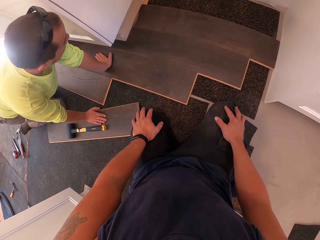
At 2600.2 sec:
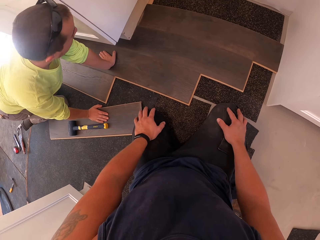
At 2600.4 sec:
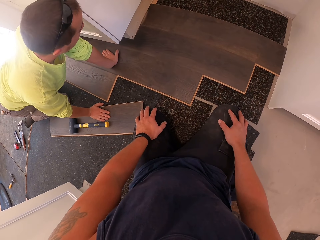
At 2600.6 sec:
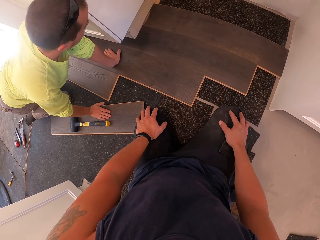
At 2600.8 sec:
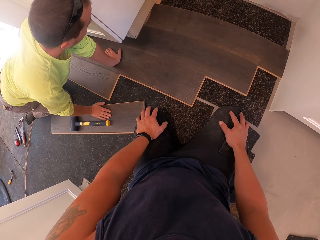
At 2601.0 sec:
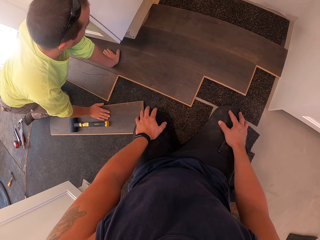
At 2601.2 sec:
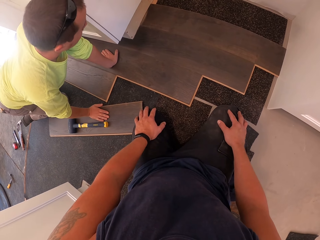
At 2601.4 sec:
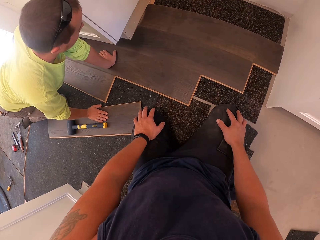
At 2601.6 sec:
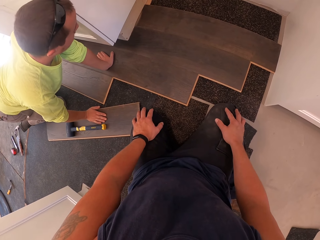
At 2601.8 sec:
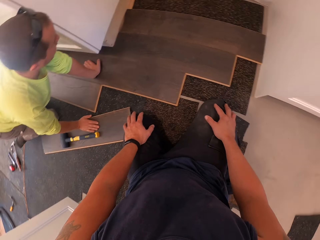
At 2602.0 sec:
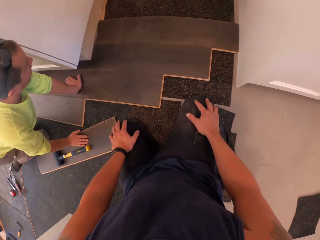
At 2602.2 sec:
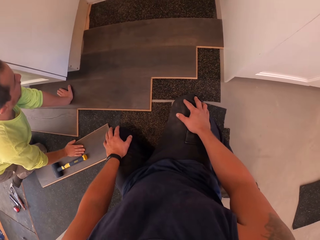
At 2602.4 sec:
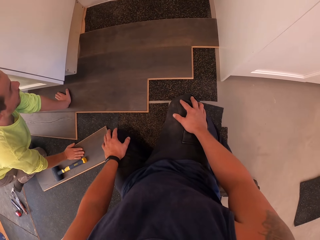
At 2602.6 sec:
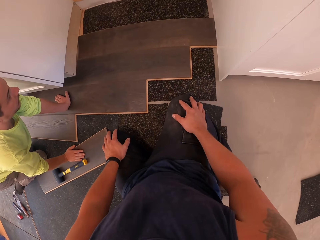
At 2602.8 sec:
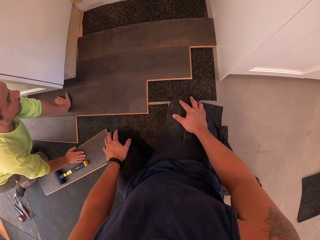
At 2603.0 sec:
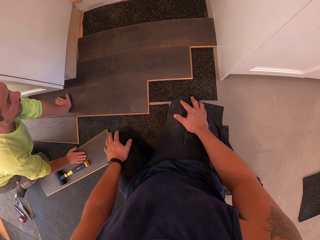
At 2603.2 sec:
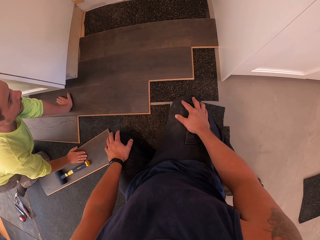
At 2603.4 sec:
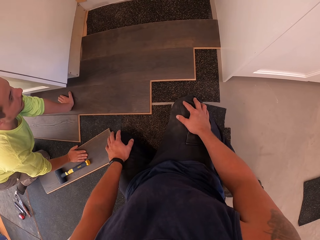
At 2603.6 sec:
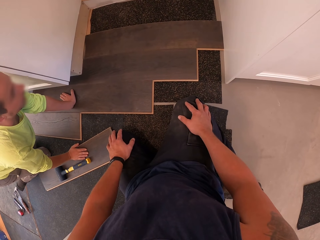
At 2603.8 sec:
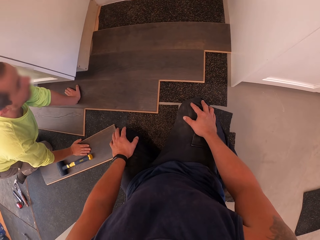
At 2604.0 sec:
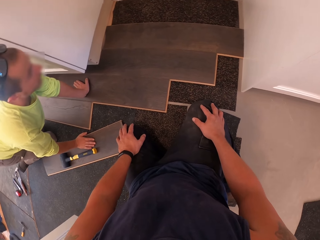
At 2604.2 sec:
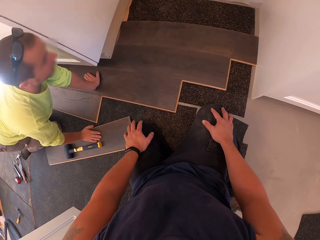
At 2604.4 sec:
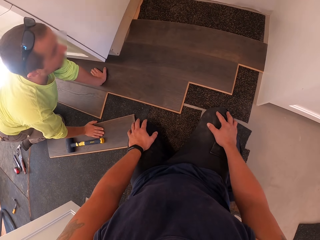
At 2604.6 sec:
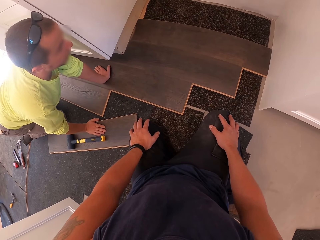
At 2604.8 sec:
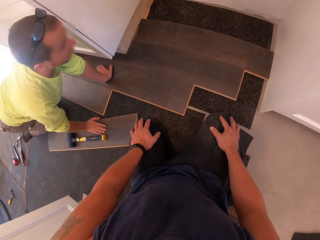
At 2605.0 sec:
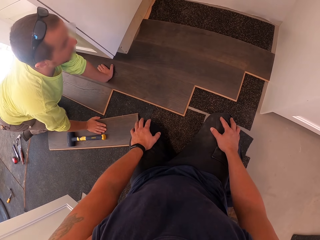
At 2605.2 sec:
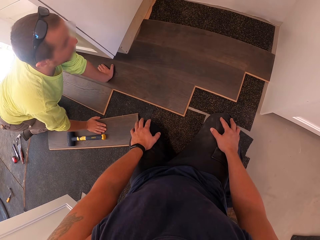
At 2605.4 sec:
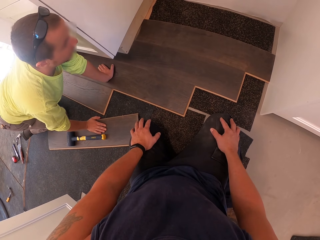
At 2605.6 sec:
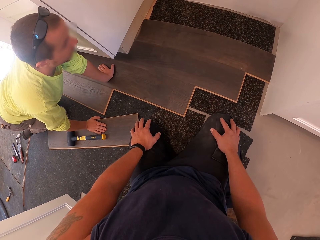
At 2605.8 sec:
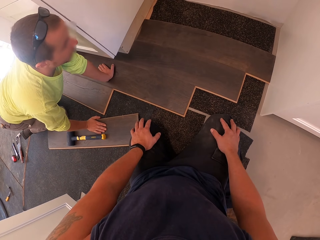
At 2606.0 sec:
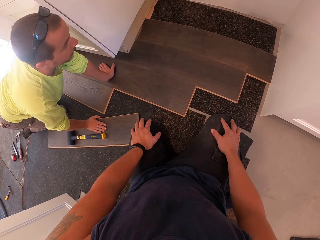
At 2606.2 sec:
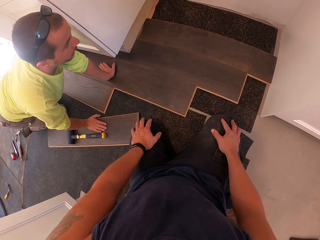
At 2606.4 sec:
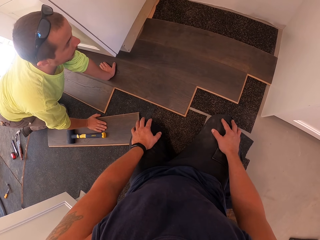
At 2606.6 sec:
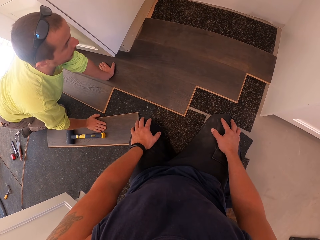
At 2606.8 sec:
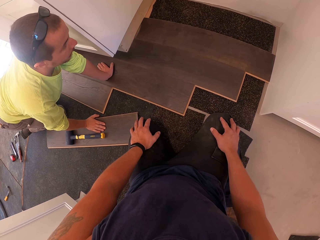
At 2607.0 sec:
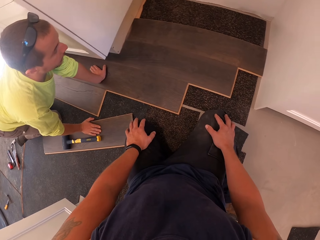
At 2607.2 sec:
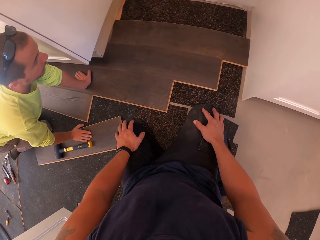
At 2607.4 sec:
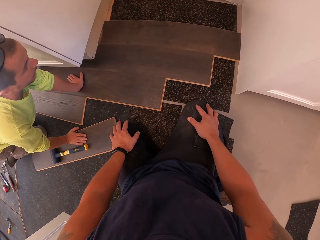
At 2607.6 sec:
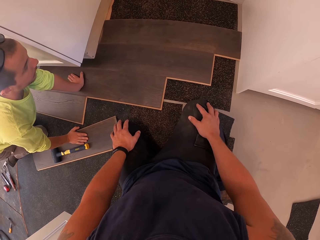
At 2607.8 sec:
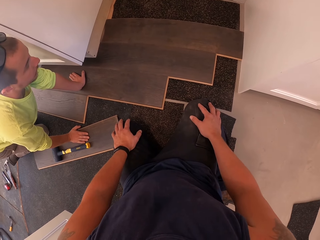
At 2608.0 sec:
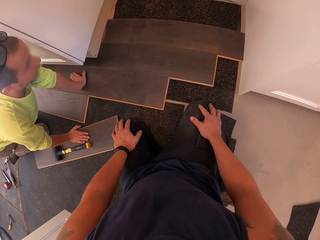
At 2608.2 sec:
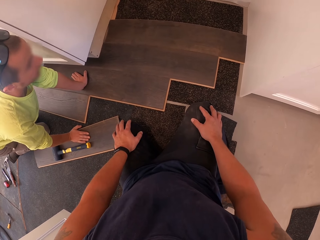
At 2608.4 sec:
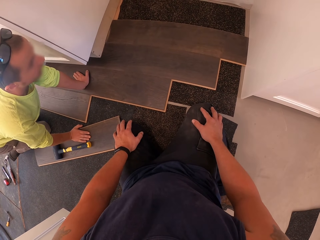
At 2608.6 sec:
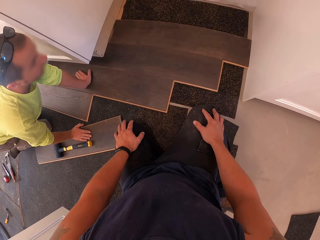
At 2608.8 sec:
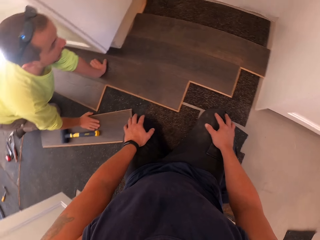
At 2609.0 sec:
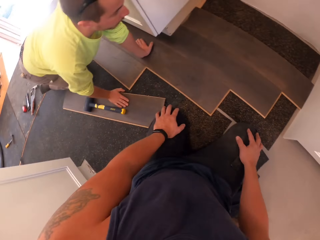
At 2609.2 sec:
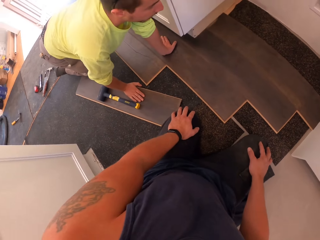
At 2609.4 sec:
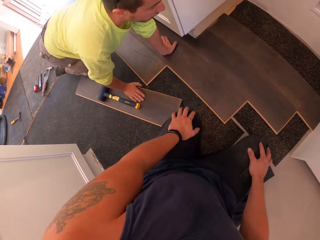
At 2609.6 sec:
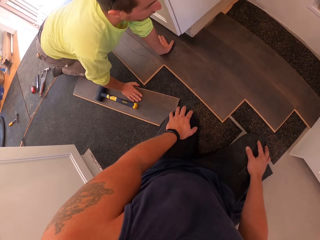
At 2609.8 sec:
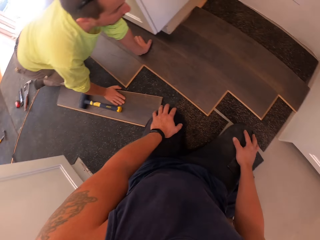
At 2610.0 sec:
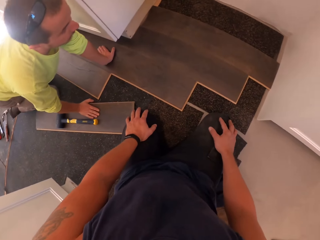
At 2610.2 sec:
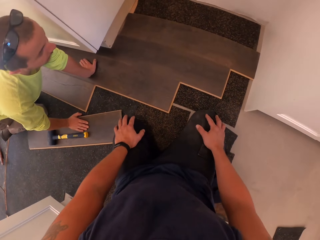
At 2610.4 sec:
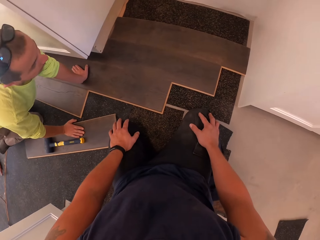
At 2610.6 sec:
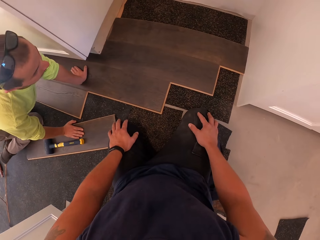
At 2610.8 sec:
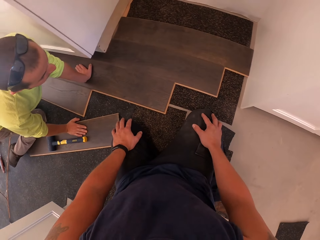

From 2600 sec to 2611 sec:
A person stares at the kerdi boards.

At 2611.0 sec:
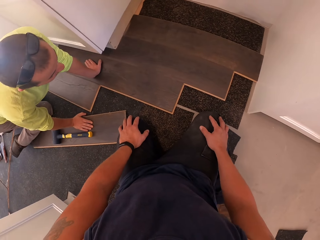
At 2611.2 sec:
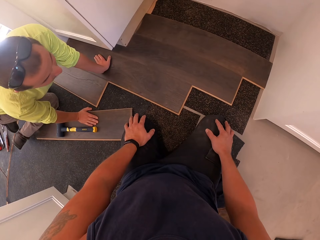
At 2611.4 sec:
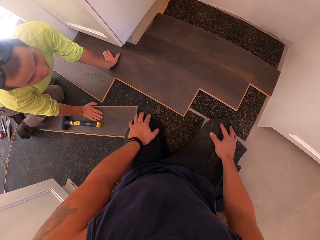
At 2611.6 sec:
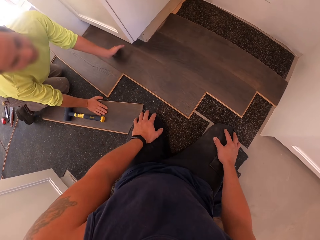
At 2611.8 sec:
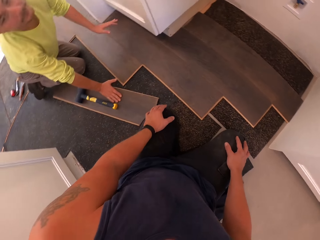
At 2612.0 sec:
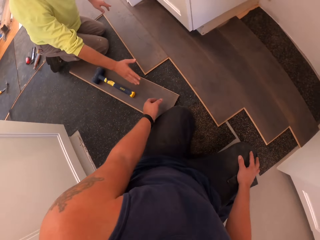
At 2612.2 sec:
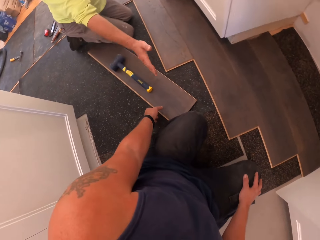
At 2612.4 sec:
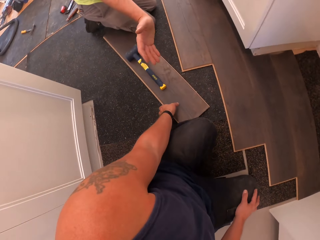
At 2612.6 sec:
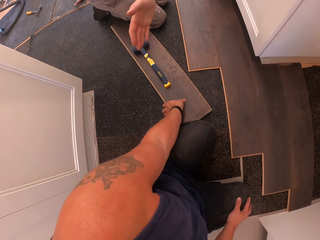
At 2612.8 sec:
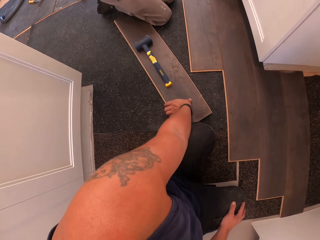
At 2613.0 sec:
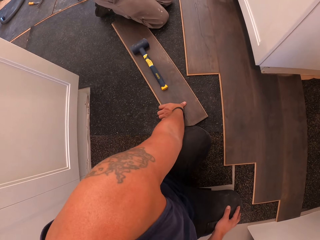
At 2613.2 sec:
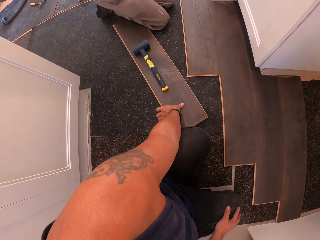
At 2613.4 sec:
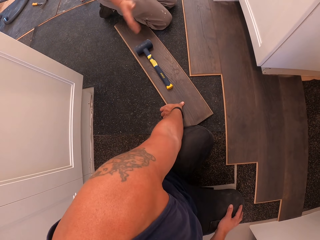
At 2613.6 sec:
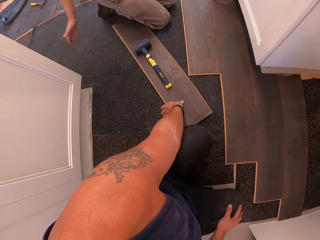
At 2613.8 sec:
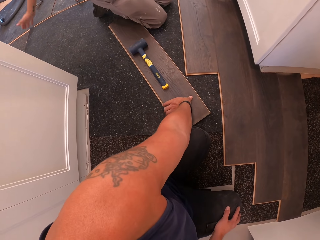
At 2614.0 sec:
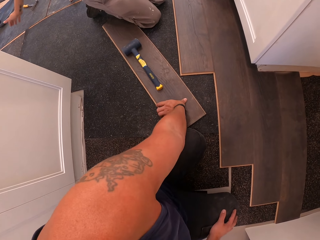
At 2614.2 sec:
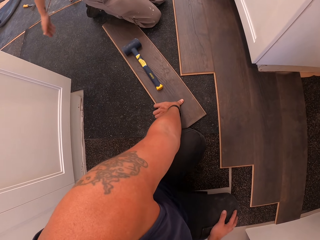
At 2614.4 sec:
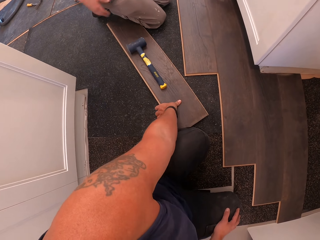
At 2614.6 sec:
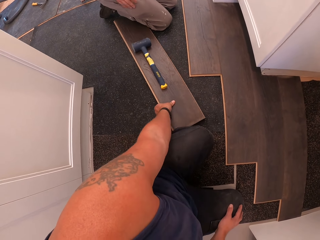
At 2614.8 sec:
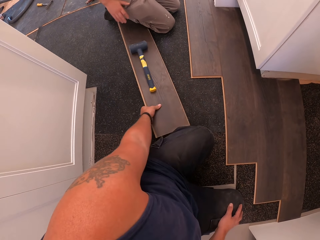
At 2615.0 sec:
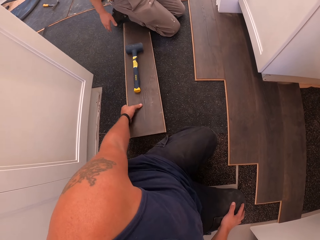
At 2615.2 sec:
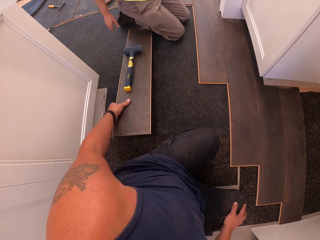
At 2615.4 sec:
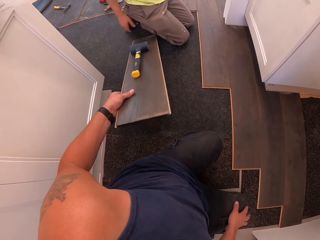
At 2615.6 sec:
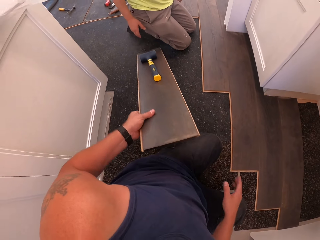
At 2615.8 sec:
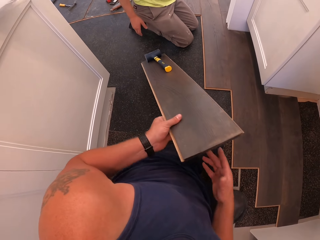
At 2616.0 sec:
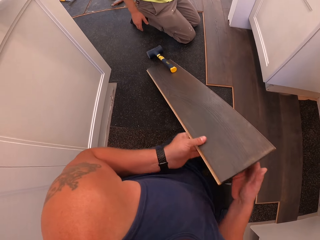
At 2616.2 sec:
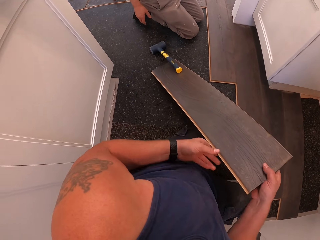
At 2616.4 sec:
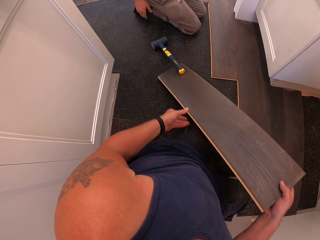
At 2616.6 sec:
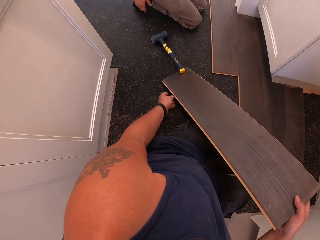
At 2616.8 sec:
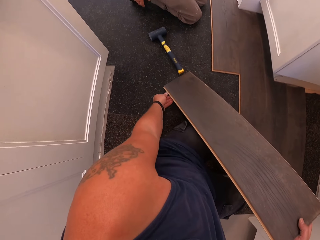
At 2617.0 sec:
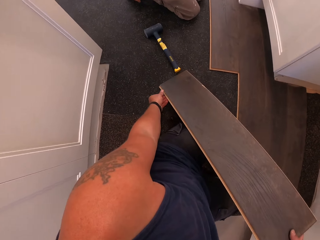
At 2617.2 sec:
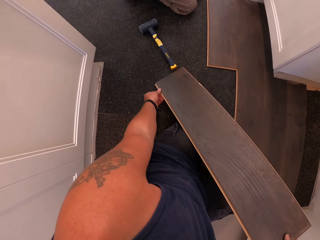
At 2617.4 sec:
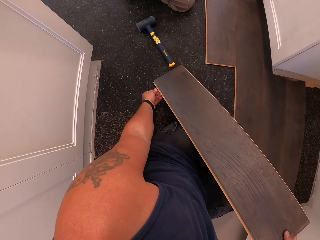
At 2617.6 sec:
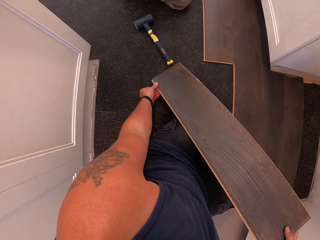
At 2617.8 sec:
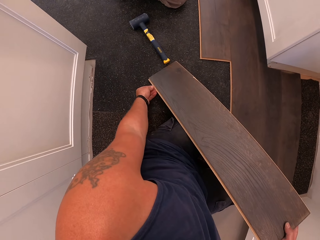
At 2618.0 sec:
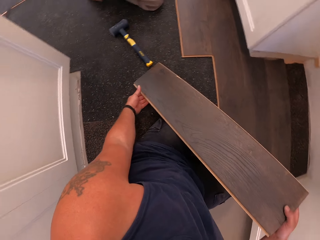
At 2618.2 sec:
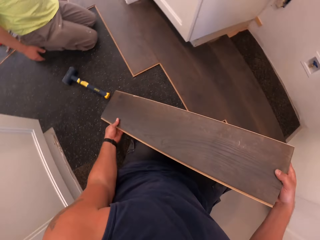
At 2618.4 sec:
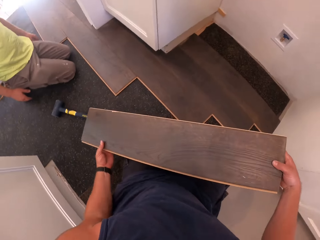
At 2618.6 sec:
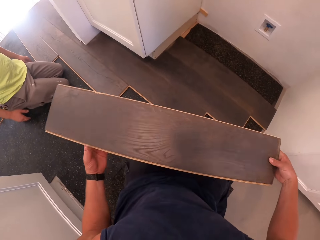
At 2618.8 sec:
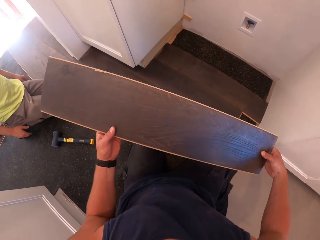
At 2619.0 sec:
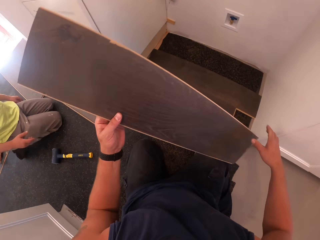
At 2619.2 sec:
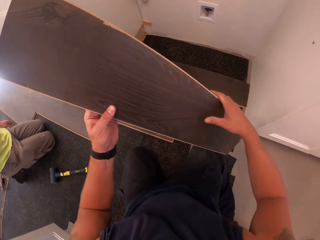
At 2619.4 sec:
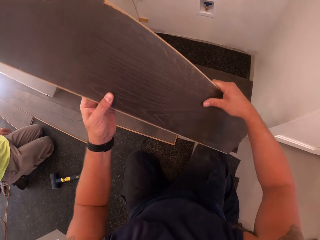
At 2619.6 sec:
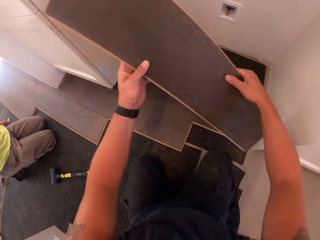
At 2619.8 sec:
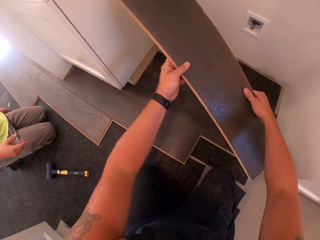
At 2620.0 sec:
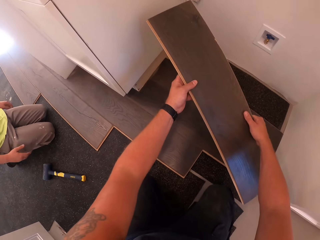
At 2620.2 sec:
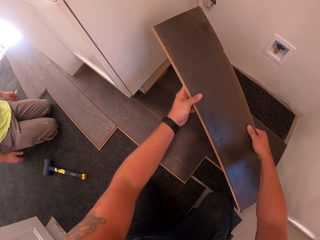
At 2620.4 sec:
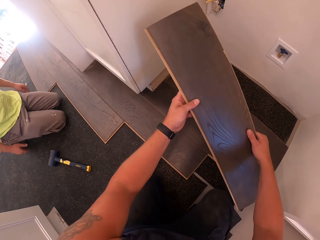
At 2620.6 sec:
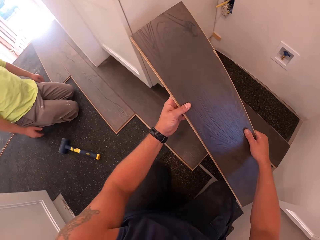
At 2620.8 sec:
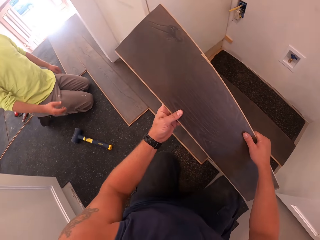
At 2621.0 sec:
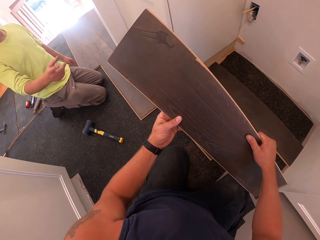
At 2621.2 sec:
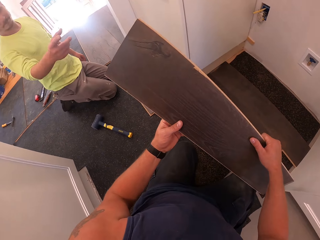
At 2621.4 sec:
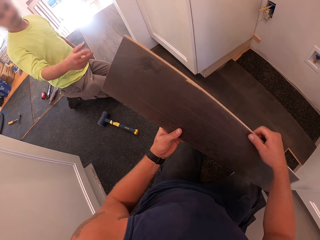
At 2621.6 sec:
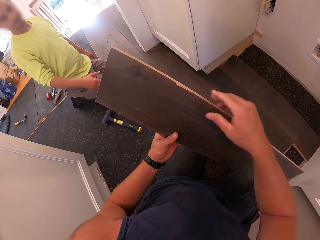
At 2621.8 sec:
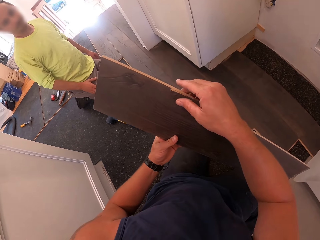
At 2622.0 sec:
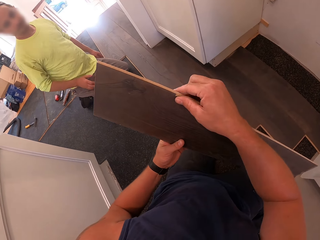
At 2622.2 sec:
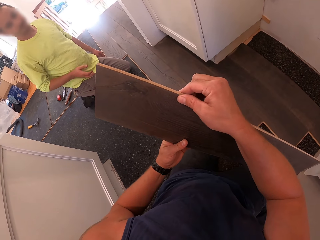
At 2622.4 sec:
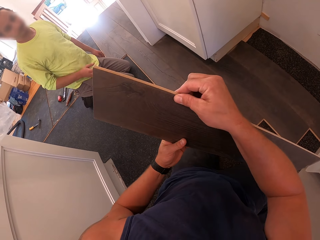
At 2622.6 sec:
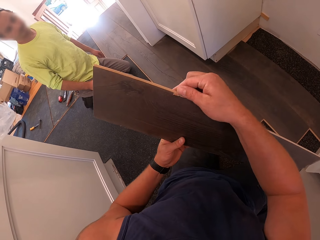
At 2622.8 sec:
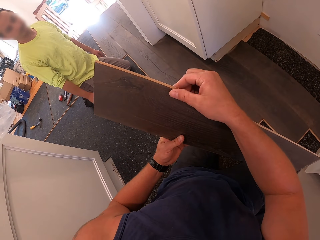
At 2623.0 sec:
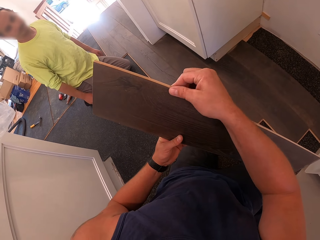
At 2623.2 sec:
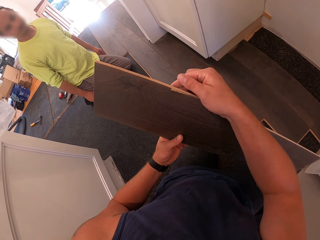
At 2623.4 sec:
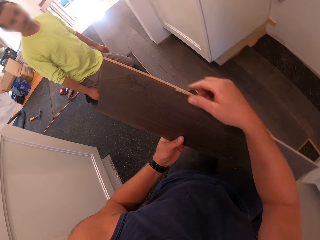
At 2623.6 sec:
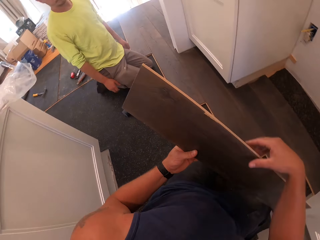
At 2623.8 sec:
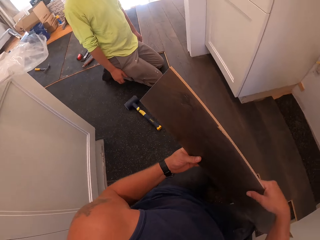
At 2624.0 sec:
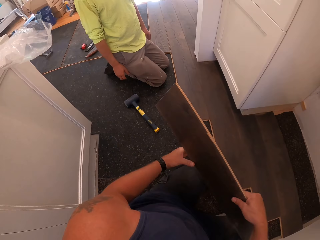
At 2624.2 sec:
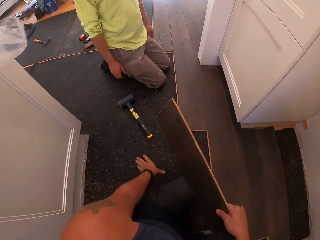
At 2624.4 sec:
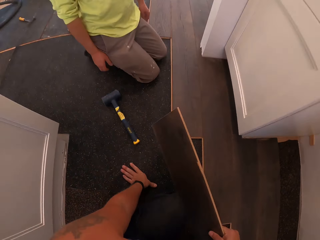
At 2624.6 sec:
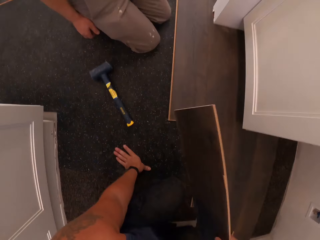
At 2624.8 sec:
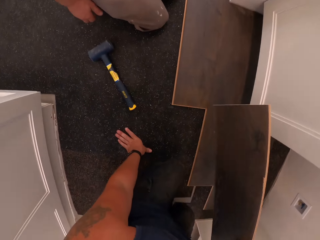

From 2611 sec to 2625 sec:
The camera wearer picks up the plywood from the floor with his left hand. He observes a scratch on the plywood.
